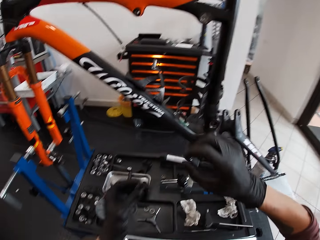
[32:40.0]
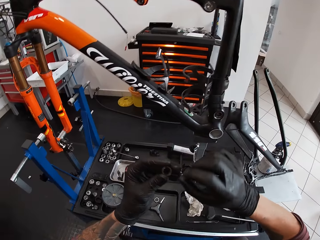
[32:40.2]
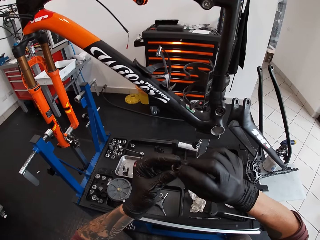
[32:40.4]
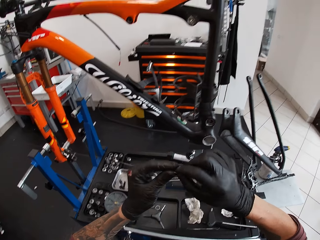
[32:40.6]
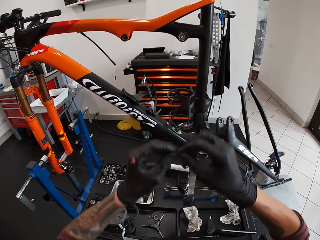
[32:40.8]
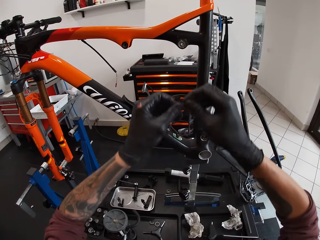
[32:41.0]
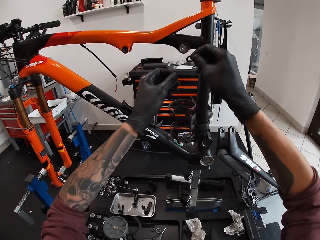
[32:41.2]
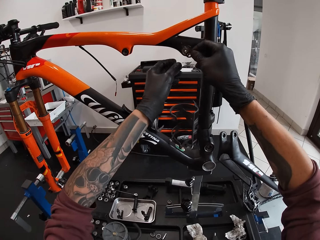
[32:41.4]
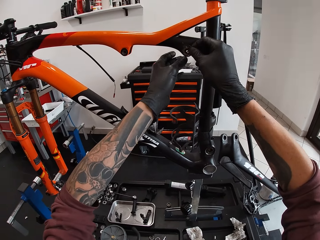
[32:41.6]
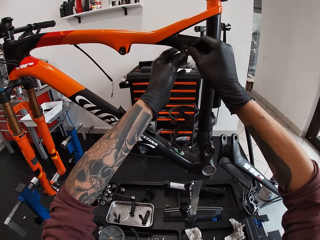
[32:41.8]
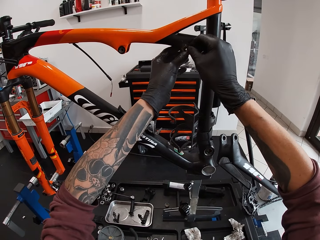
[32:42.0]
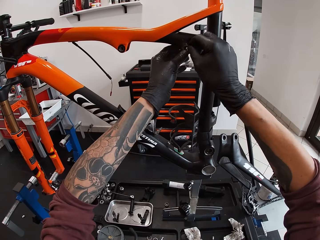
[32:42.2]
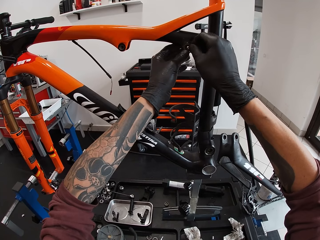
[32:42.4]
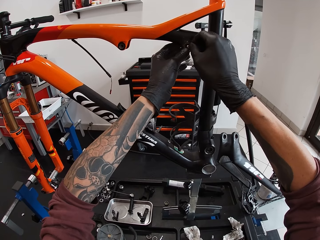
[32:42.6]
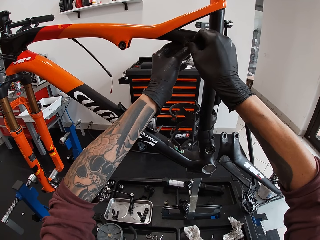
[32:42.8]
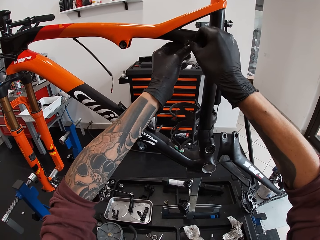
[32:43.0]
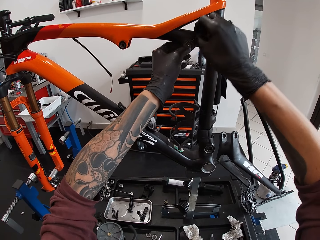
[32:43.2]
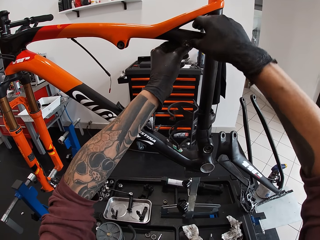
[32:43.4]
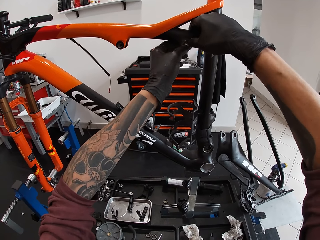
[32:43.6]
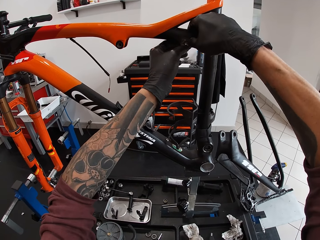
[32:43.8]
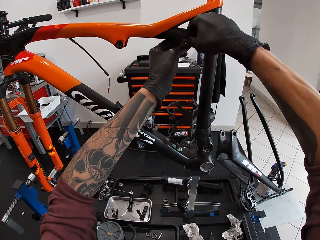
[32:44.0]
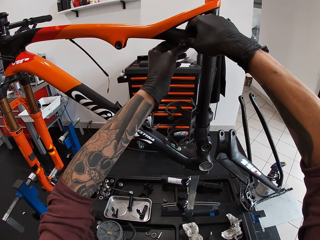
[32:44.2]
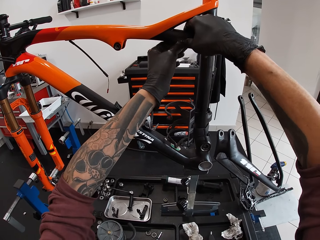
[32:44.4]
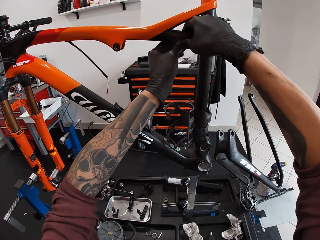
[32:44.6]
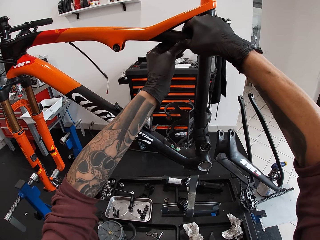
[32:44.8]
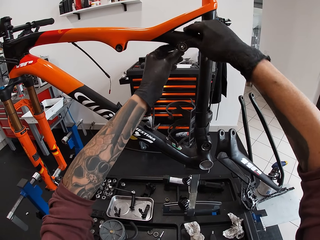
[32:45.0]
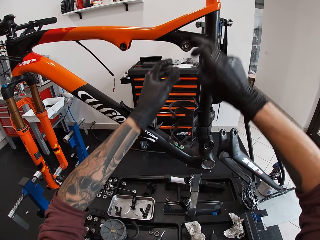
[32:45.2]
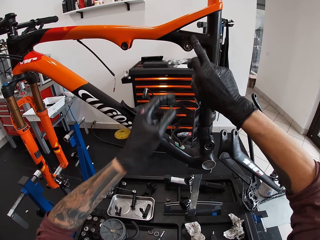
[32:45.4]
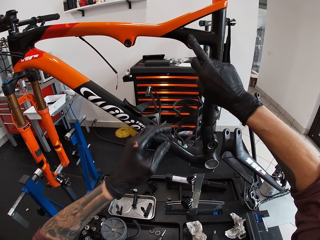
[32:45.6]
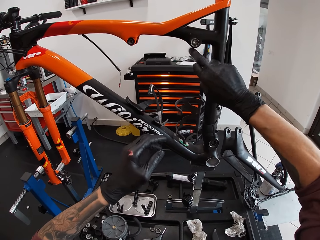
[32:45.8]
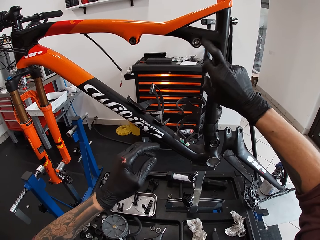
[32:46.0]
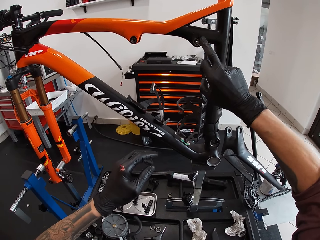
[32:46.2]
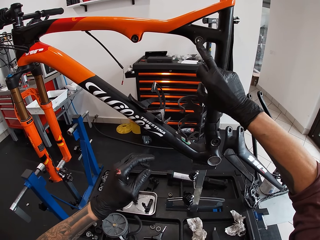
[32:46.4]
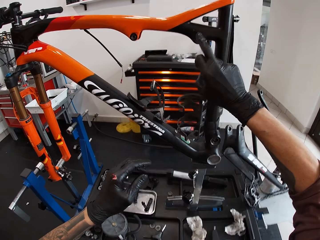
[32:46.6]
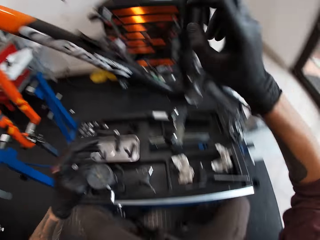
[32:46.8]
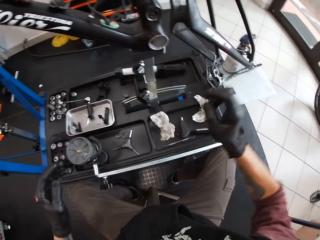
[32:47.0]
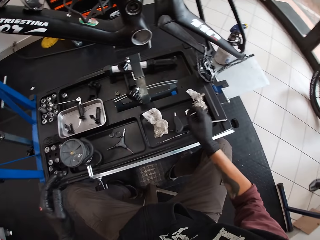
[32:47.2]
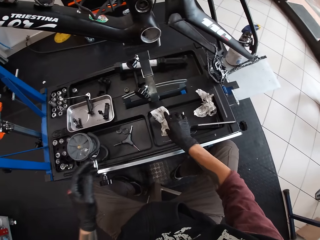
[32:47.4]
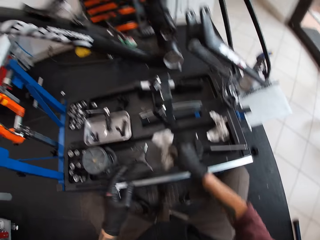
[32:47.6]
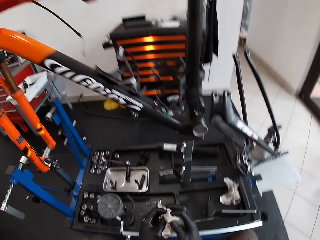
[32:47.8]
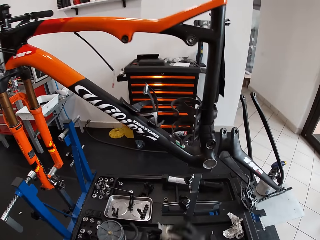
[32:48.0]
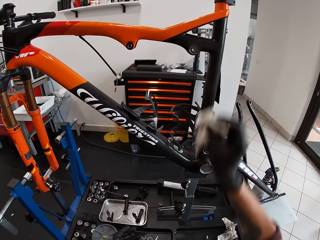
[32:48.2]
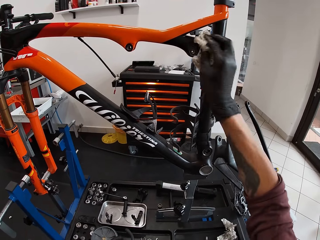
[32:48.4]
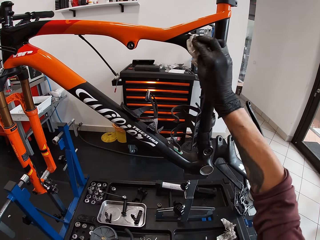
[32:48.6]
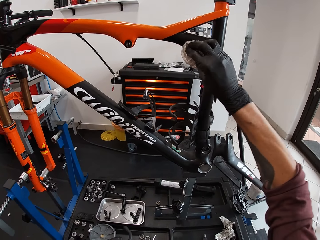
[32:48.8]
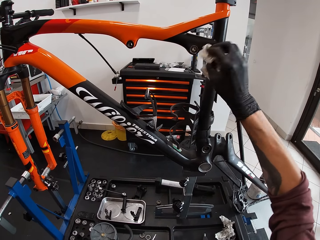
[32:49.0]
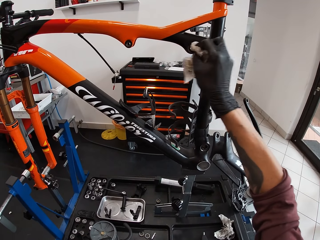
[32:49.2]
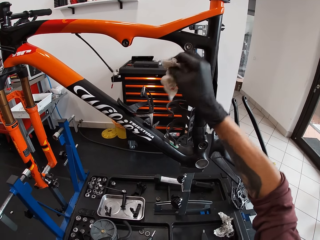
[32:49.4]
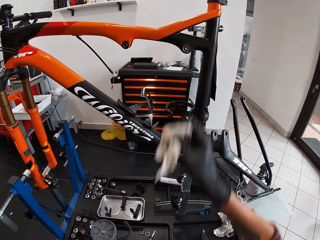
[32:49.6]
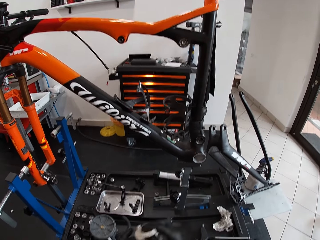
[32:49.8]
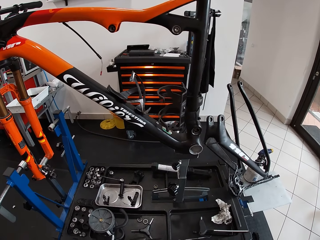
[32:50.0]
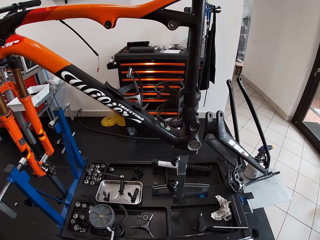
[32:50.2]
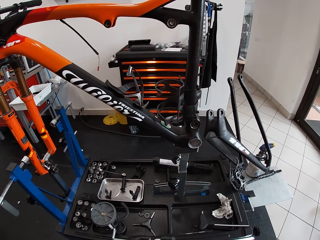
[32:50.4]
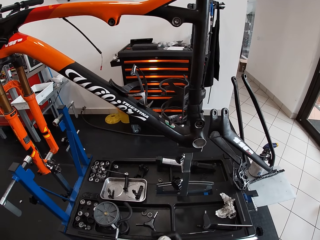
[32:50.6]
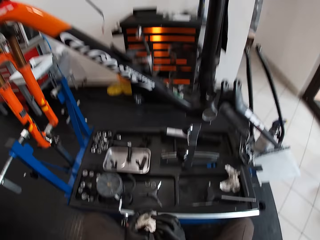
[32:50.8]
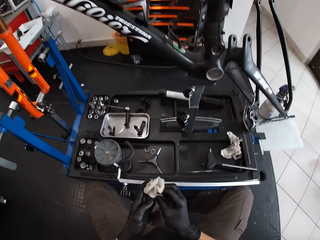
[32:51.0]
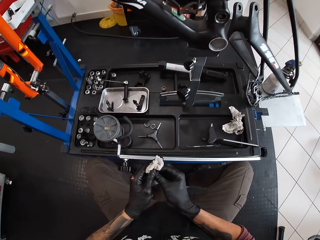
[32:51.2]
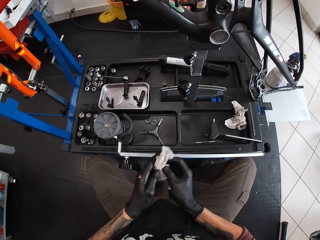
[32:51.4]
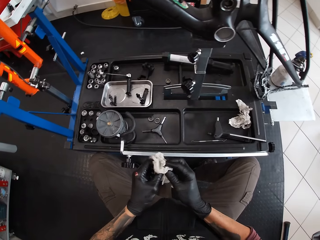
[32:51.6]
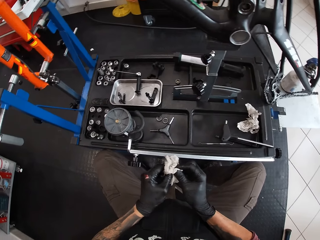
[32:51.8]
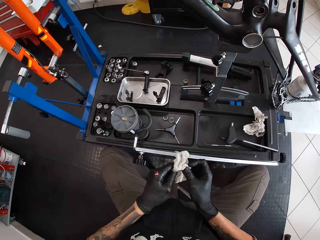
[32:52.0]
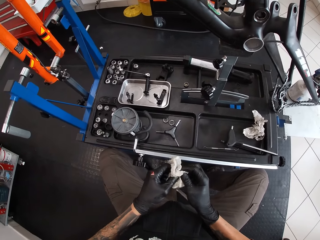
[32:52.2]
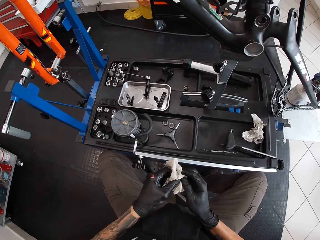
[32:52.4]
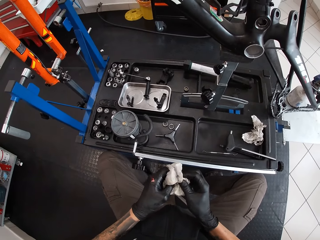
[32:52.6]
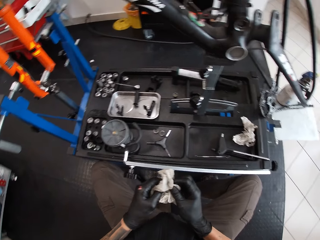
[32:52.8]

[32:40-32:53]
The camera wearer holds the washer in his left hand with his right hand. He places the washer in both hands on the bolt hole on the metalwork. He wipes the bicycle with a finger. He picks up the tissue on the table with his right hand. He cleans the bolt hole with the tissue in his right hand. He cleans both hands with the piece of tissue.

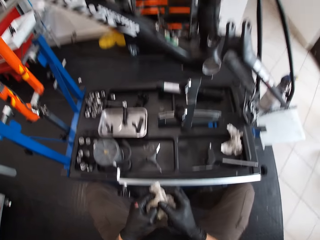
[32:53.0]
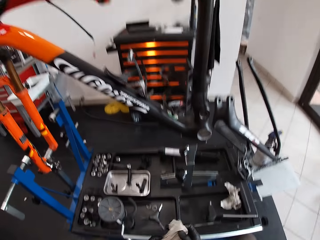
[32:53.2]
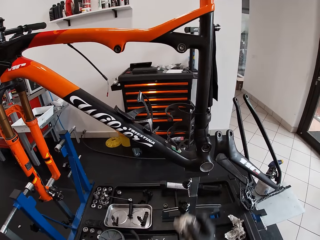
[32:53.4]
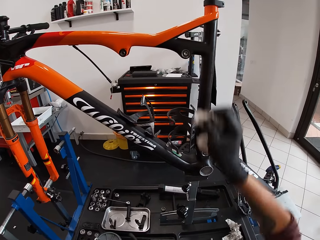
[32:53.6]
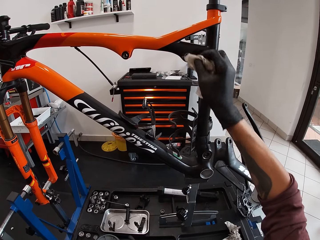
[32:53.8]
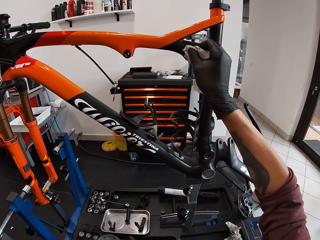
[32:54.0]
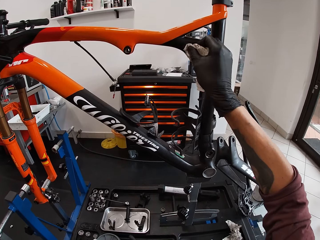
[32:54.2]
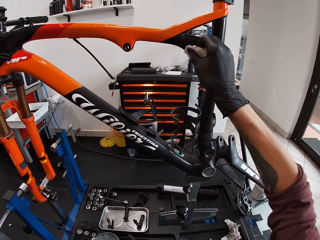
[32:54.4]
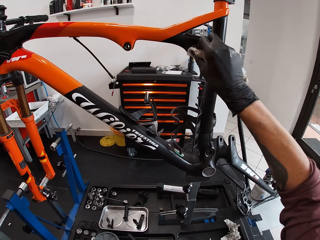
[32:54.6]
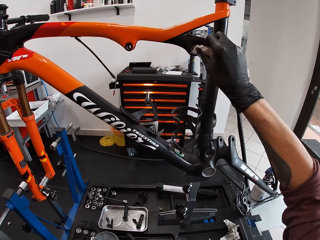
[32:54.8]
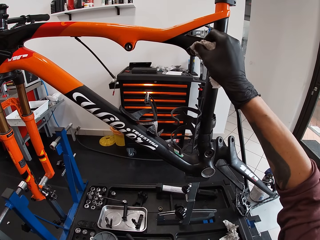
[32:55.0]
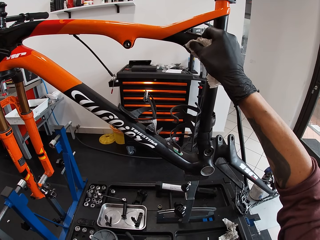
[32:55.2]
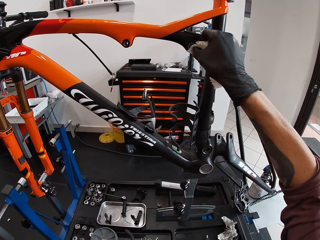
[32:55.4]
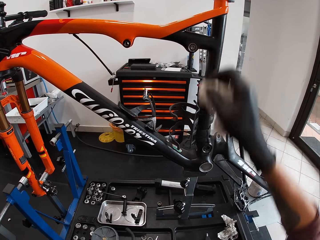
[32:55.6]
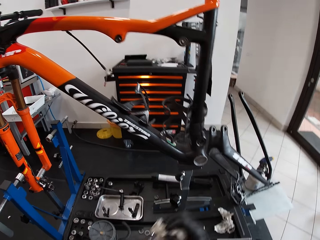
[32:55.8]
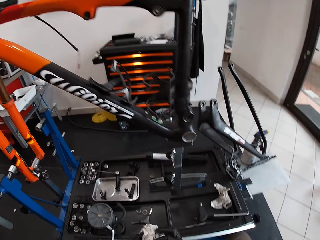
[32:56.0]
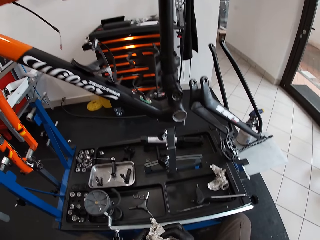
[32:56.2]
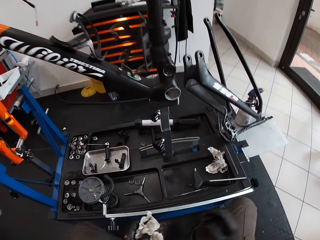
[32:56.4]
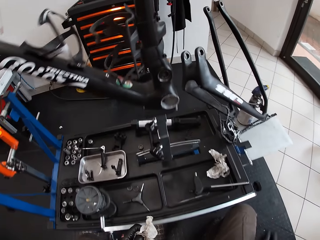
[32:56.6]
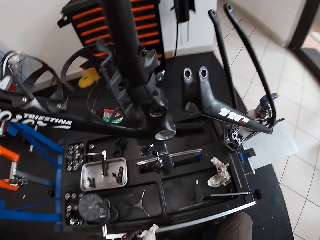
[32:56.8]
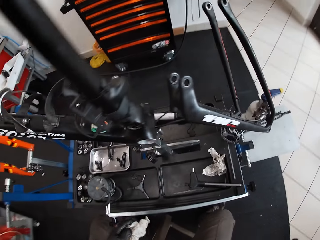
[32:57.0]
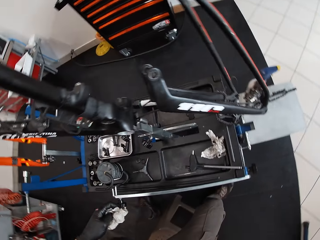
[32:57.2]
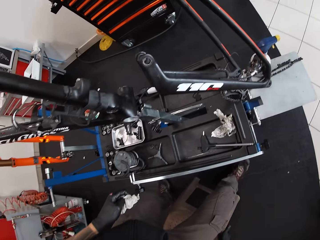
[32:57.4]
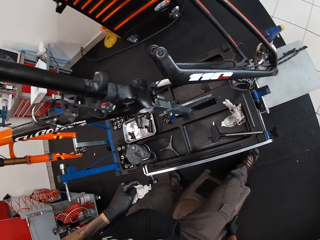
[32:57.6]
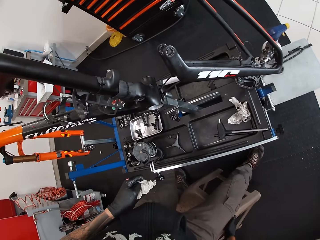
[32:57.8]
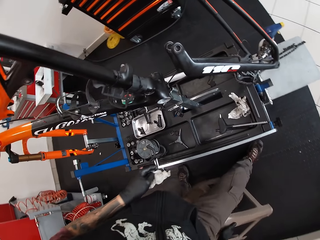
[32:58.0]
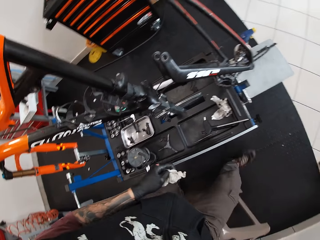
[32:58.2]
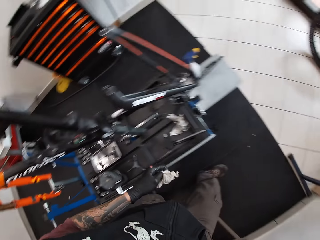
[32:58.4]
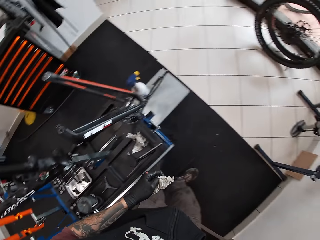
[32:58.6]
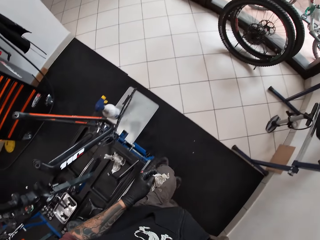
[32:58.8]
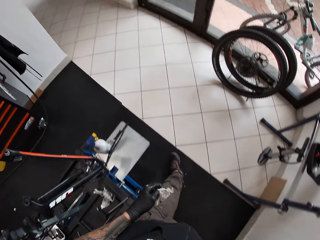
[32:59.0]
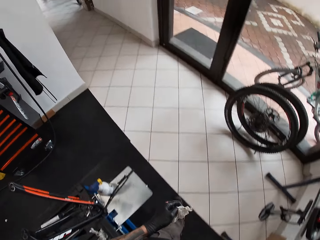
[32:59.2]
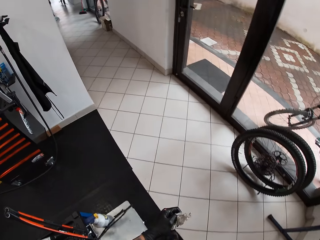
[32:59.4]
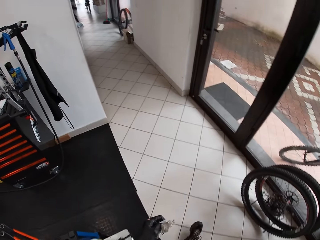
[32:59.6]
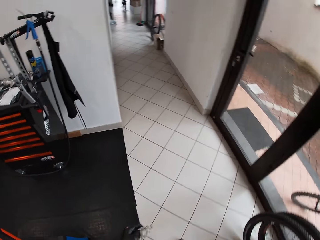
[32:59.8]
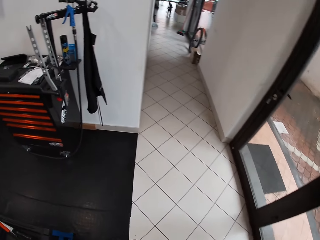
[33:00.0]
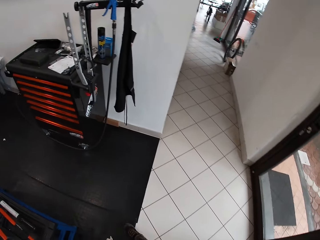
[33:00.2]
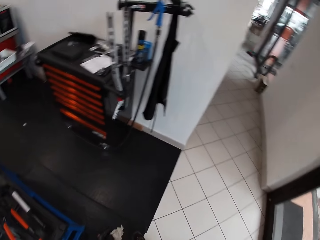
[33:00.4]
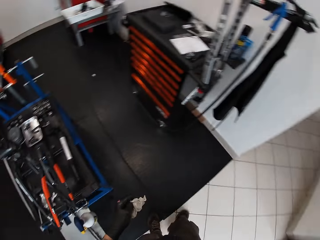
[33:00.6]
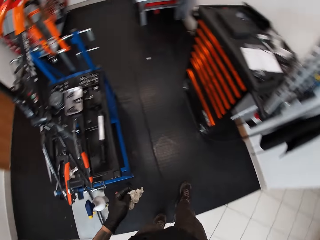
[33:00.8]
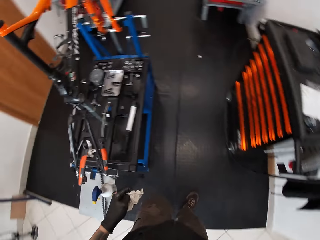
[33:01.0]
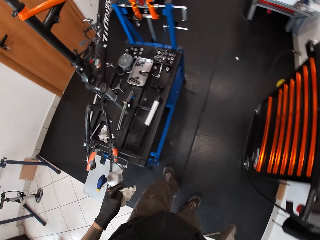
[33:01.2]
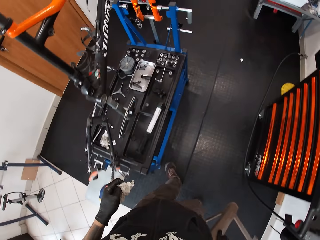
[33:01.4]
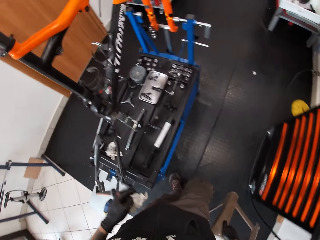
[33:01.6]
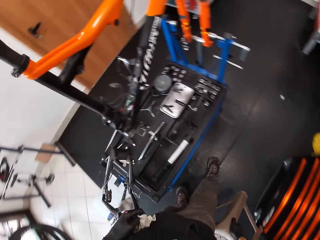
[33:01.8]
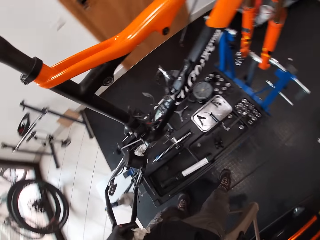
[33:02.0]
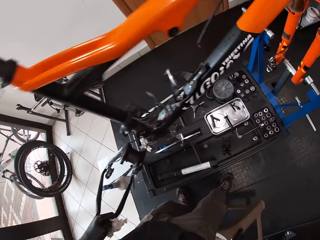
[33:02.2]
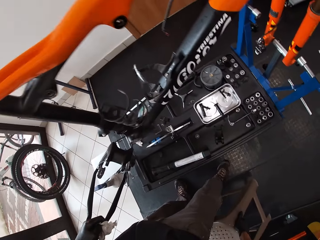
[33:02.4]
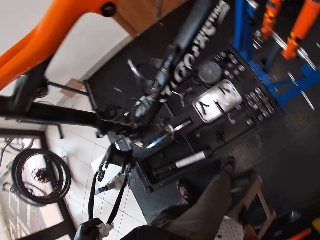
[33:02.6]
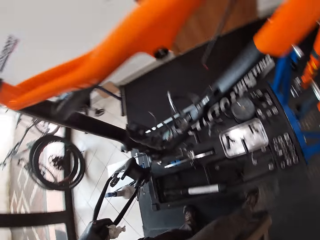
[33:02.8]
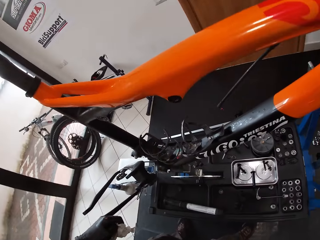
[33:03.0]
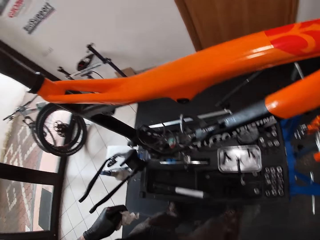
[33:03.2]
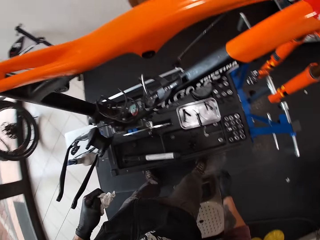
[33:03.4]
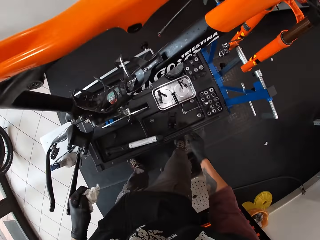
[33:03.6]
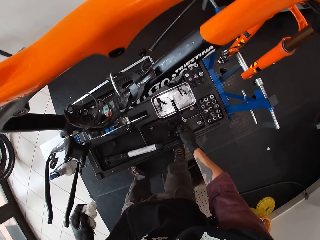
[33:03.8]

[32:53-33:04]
The camera wearer cleans the bolt hole with the tissue or serviette in his right hand. He moves the serviette to the left hand. He cleans both hands with the piece of tissue. He stands from a stool. He lifts the stool with his right hand. He walks in the room. He drops the stool in his right hand on the floor.
